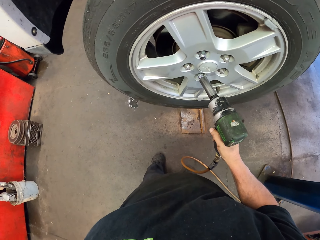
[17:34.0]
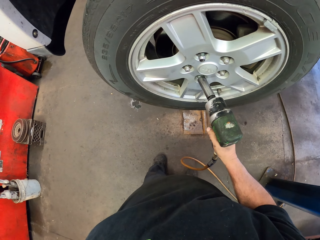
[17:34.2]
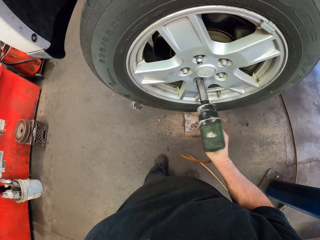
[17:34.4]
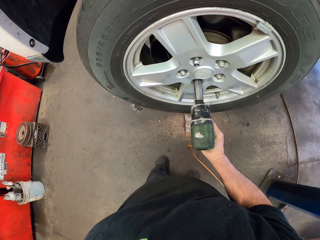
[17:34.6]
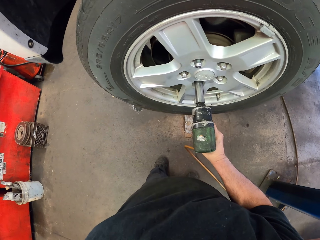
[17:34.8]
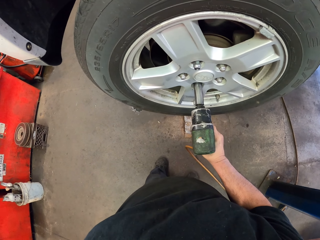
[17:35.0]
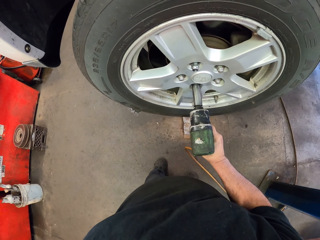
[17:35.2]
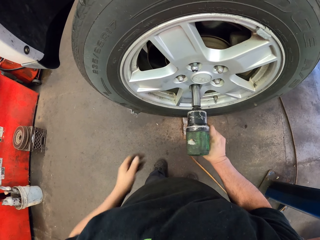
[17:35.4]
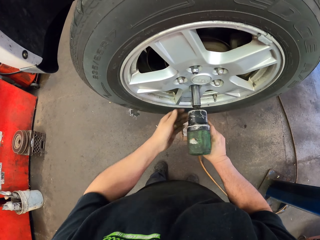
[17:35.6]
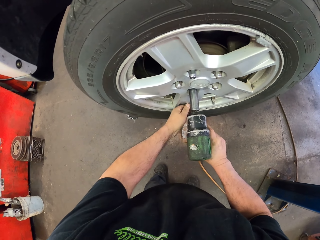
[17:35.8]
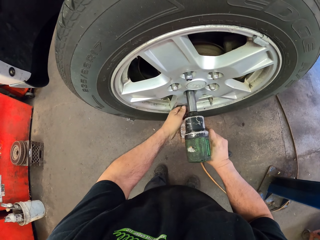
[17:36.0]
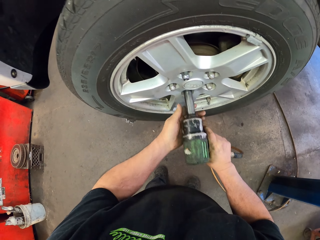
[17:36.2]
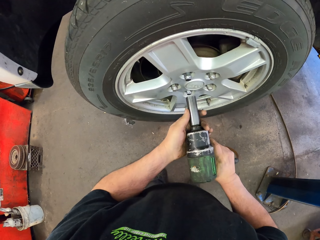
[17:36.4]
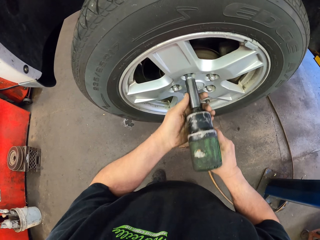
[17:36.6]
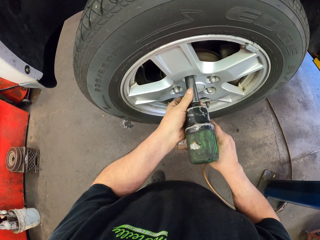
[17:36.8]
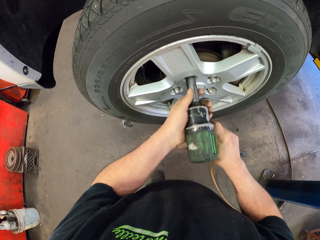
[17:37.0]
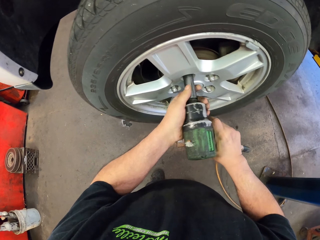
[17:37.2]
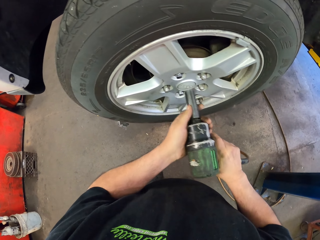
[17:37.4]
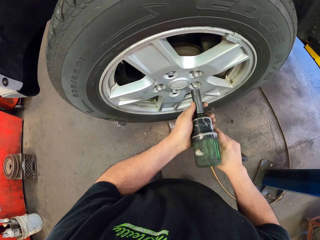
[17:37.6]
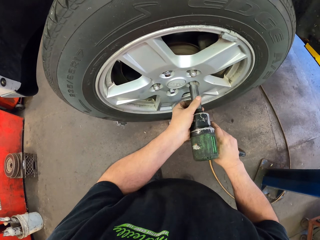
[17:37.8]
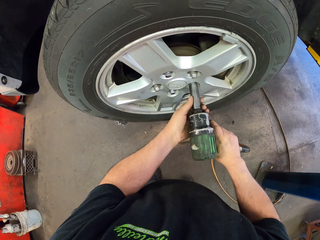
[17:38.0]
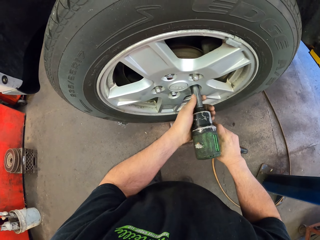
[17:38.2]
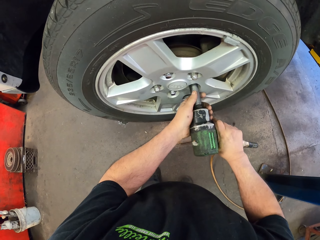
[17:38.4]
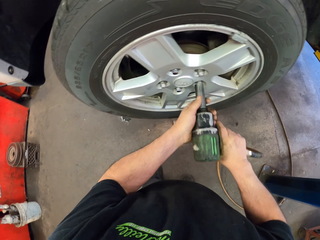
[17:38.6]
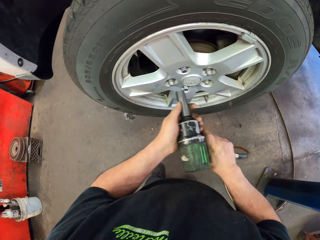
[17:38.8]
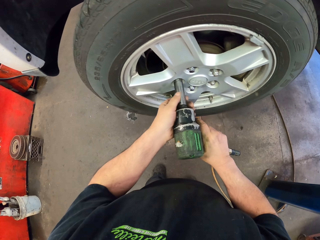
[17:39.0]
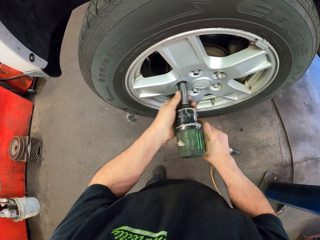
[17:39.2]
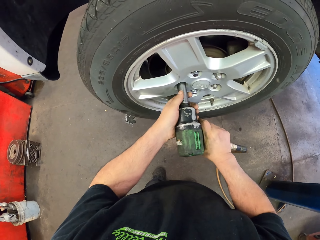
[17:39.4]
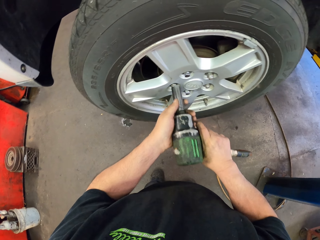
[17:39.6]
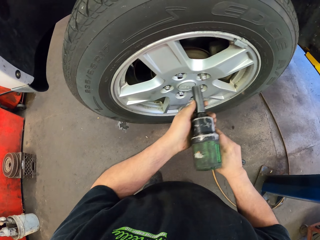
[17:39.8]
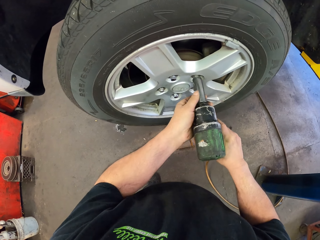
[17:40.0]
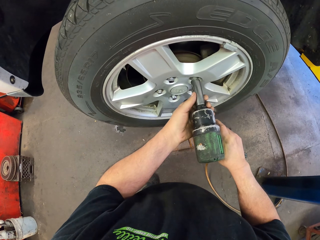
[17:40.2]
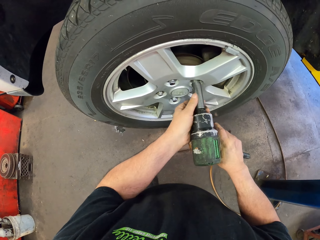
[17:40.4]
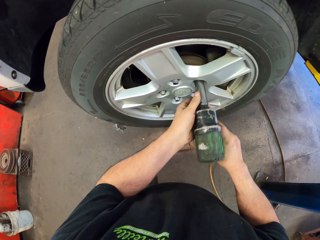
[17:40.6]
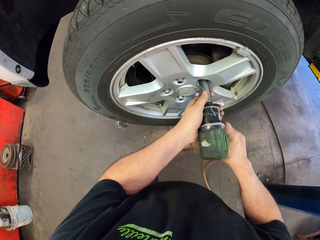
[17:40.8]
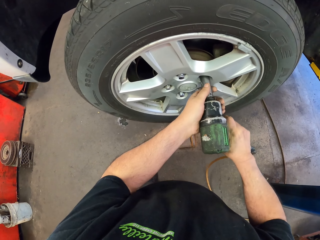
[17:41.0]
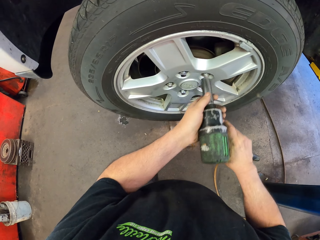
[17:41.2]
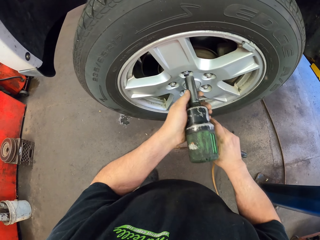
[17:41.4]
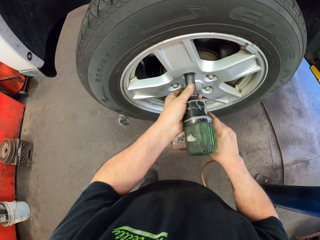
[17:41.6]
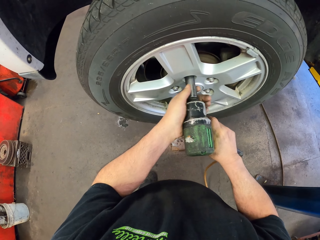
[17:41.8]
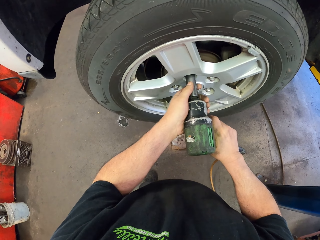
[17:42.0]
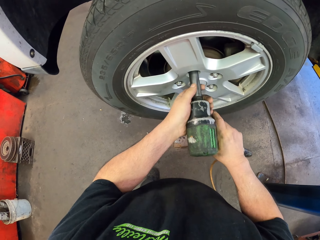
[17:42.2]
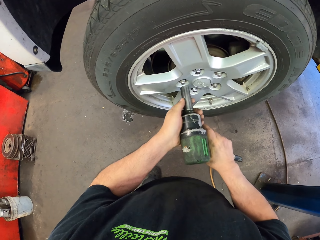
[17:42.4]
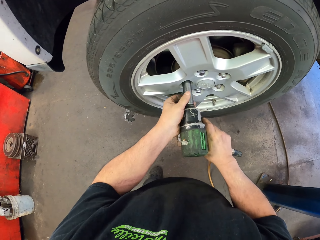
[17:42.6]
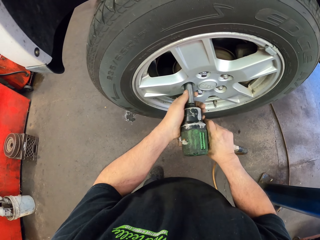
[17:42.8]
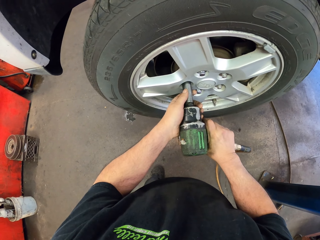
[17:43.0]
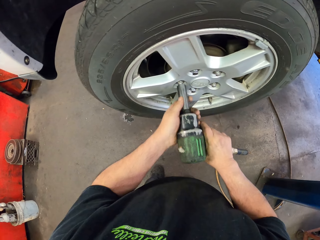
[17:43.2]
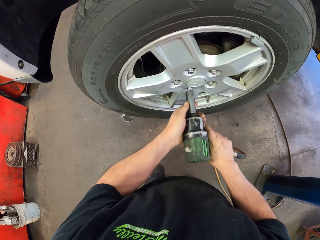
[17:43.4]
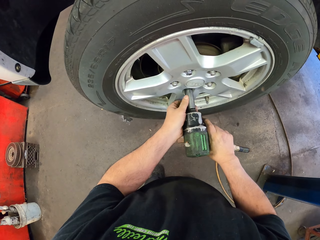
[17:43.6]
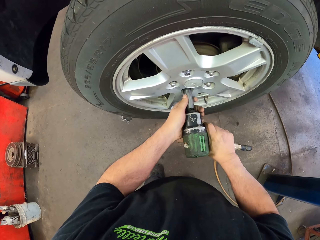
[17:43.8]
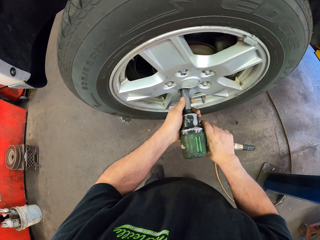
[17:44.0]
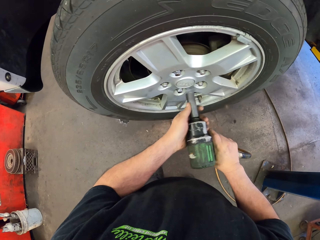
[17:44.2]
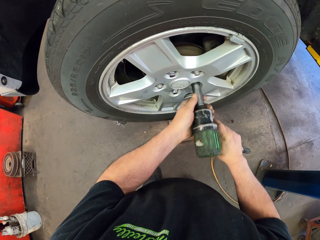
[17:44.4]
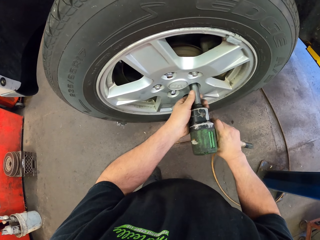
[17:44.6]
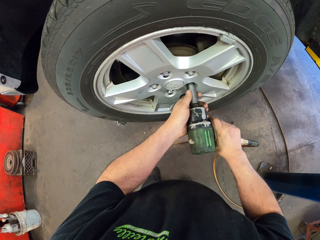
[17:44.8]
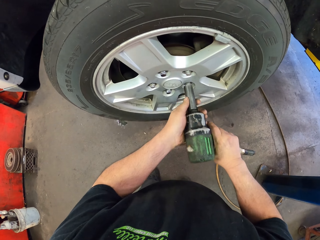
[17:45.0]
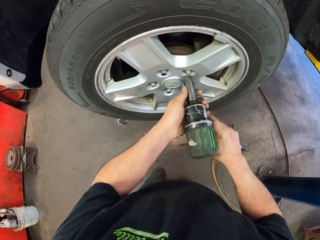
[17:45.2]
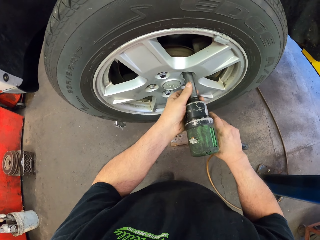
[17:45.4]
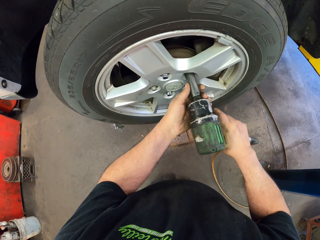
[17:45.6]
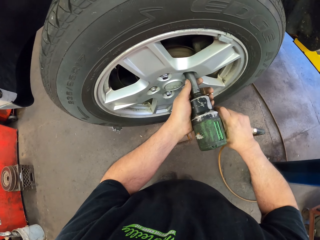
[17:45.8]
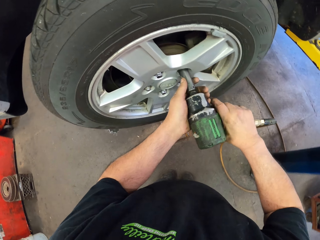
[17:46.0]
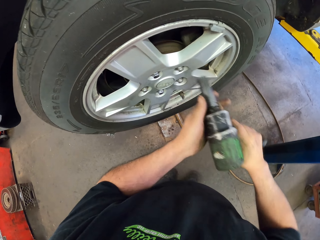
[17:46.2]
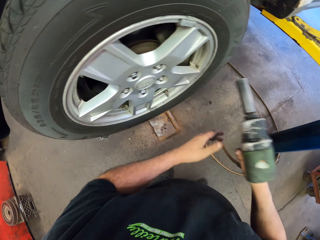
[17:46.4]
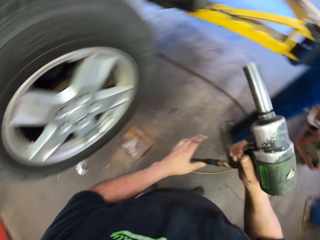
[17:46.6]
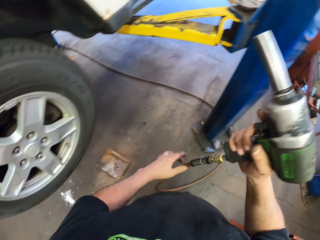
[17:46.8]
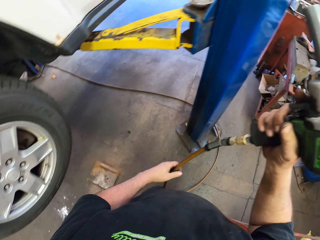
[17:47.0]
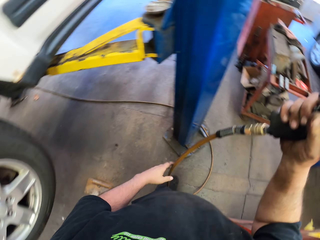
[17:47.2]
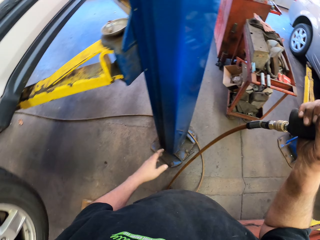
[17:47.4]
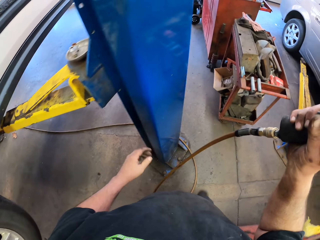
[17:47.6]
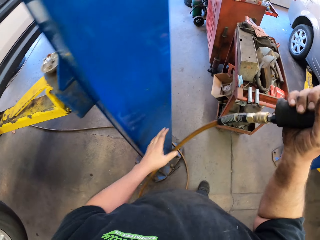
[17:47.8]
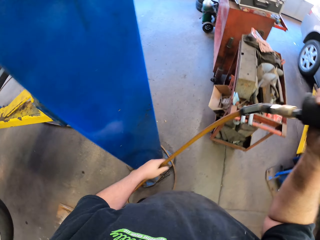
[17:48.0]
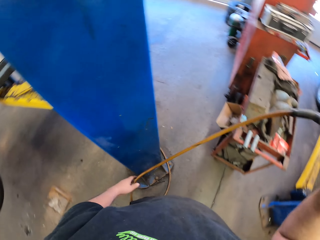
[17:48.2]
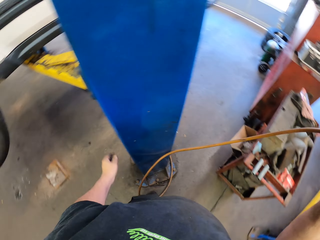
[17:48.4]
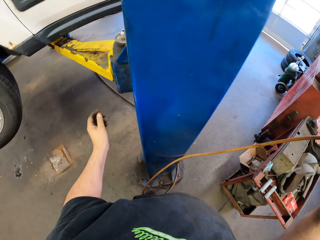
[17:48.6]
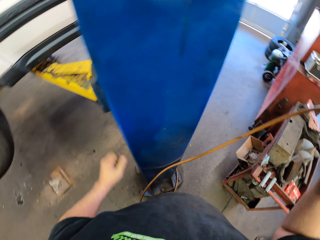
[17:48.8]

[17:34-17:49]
The camera wearer tightens a wheel lug nut with the nut gun in a tyre. They tighten a wheel lug nut with the nut gun repeatedly. They walk right. They stretch the drill.

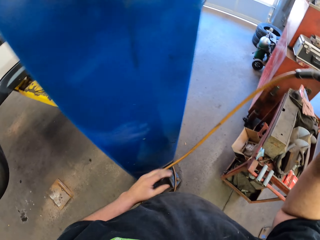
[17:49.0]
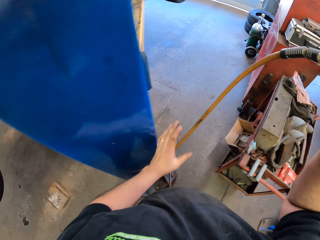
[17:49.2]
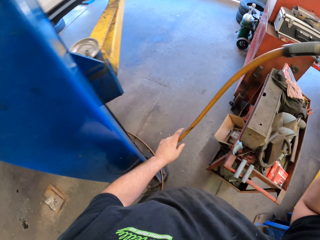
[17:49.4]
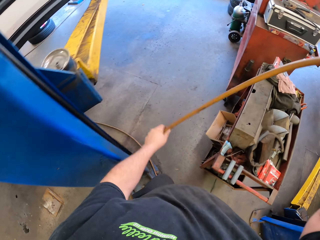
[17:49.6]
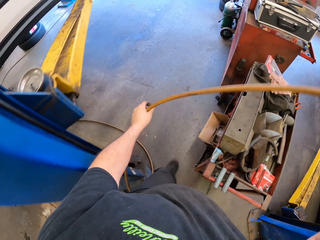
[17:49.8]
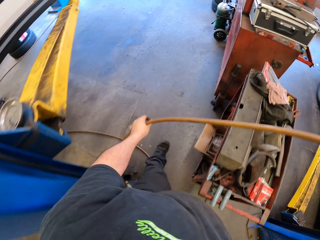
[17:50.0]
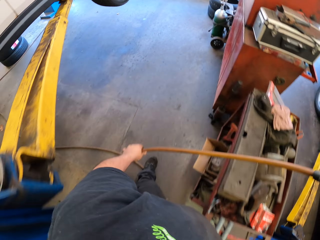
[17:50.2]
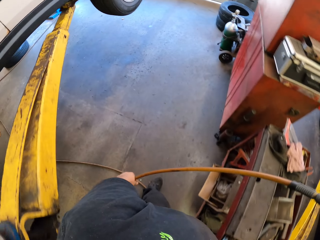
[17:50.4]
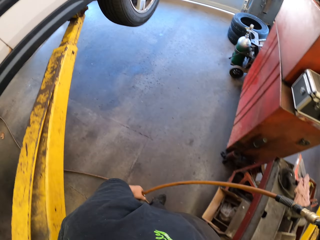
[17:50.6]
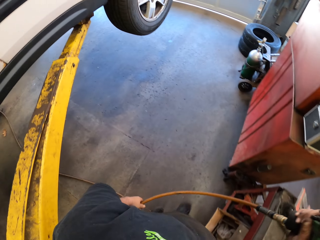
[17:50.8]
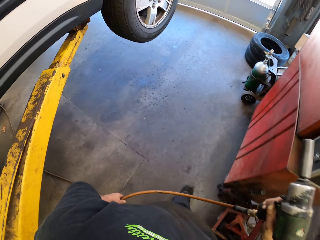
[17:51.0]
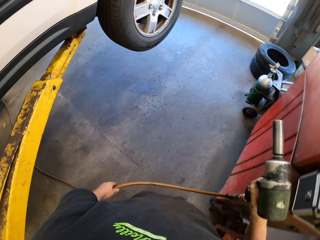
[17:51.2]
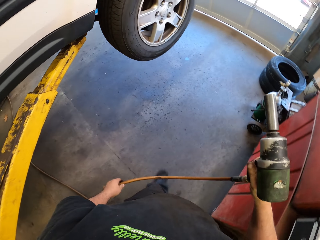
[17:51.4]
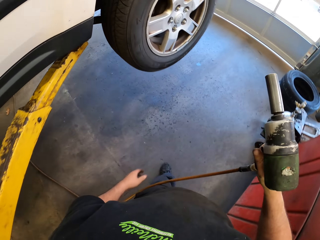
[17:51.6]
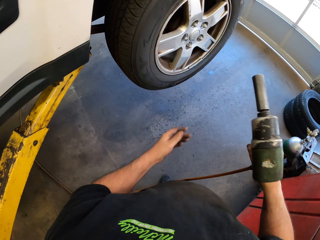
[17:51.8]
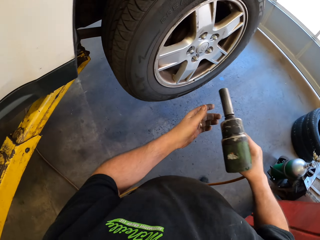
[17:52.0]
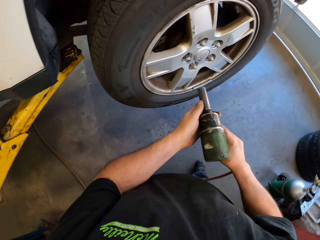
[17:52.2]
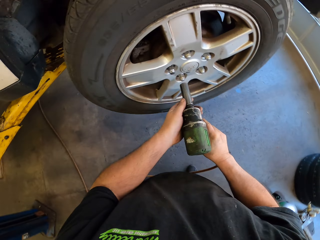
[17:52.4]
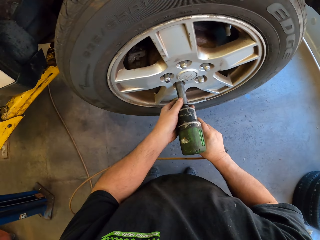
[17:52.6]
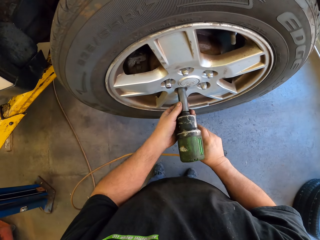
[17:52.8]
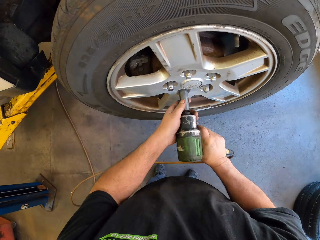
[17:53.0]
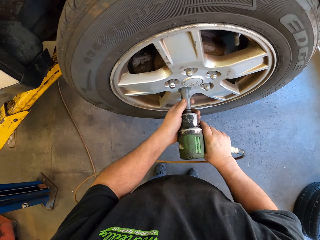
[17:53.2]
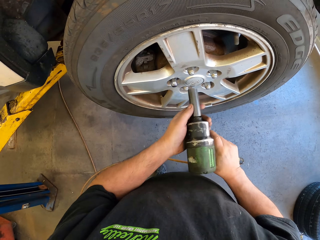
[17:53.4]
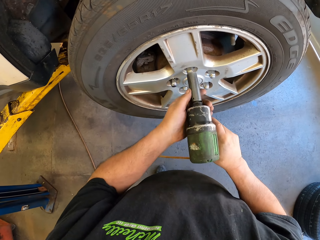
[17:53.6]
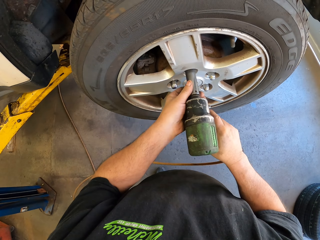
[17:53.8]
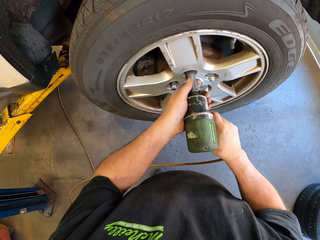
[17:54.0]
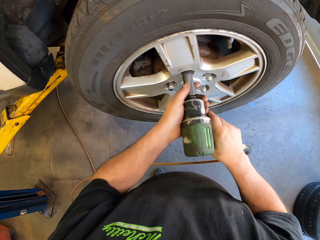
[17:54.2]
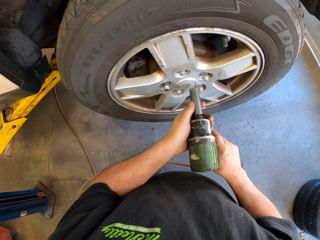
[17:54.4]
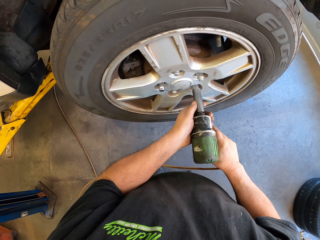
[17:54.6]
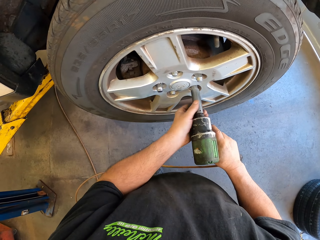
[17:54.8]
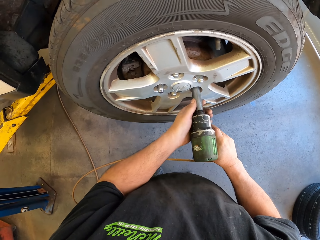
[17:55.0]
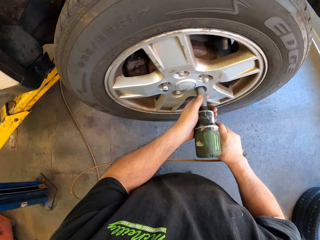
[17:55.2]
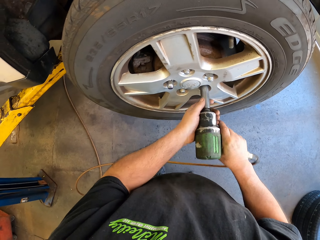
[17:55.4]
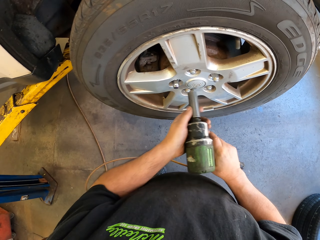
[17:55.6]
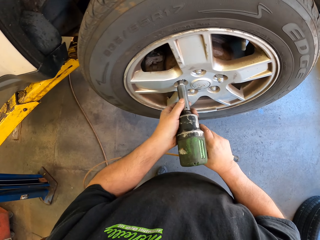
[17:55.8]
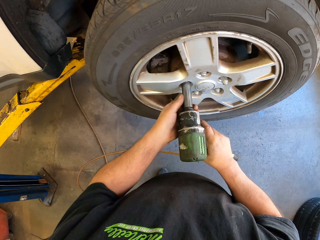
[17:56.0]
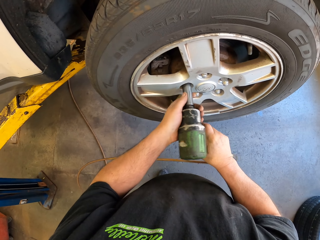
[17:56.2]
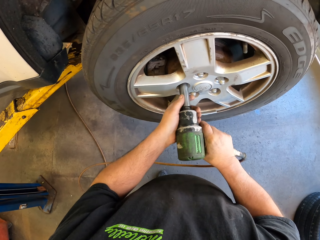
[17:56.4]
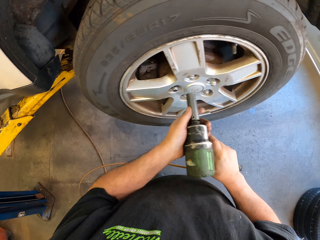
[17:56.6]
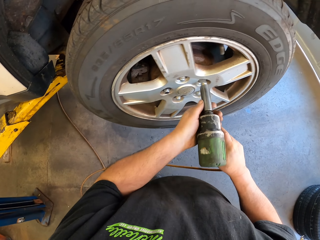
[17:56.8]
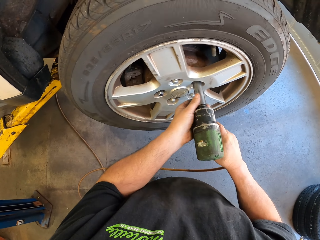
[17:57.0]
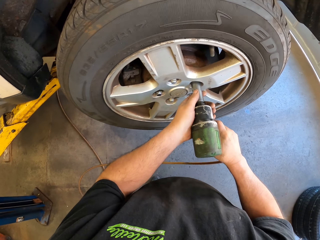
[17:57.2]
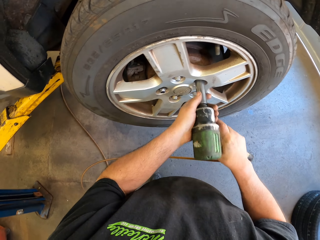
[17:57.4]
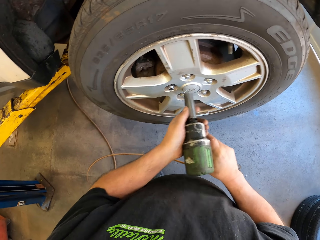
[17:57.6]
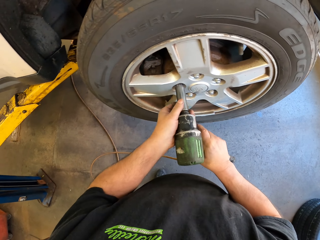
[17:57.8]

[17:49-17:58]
The camera wearer tightens a wheel lug nut with the nut gun in a tyre. They tighten a wheel lug nut with the nut gun repeatedly.
